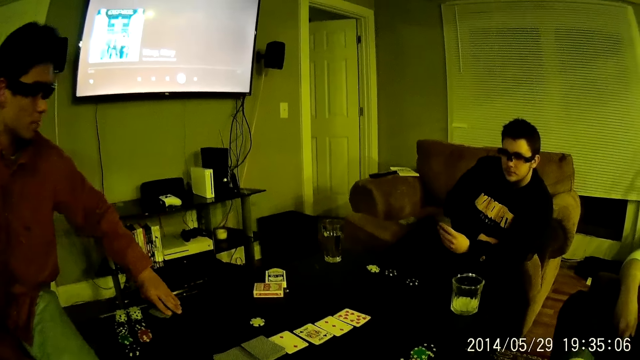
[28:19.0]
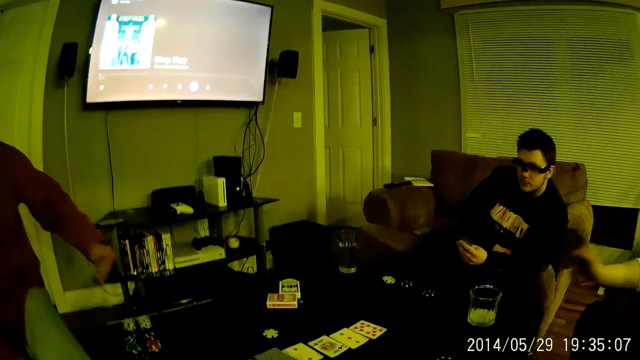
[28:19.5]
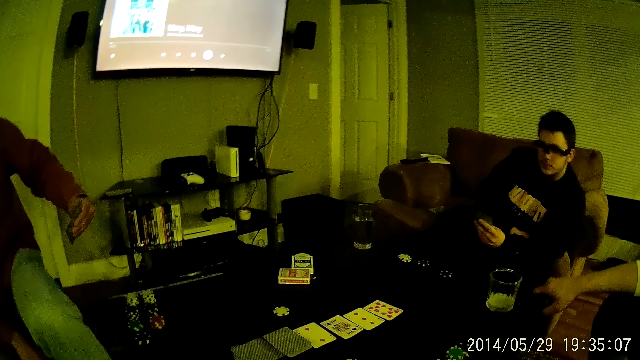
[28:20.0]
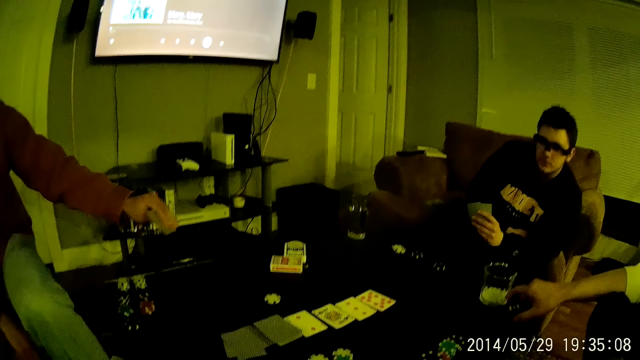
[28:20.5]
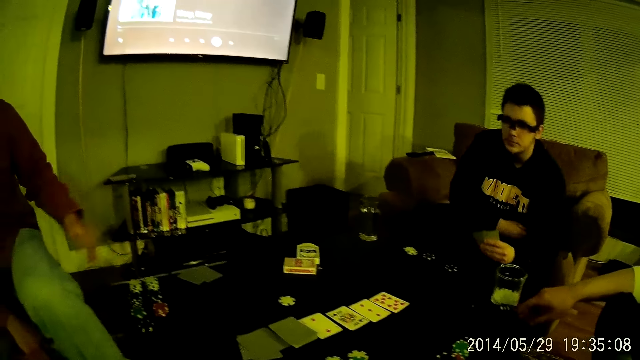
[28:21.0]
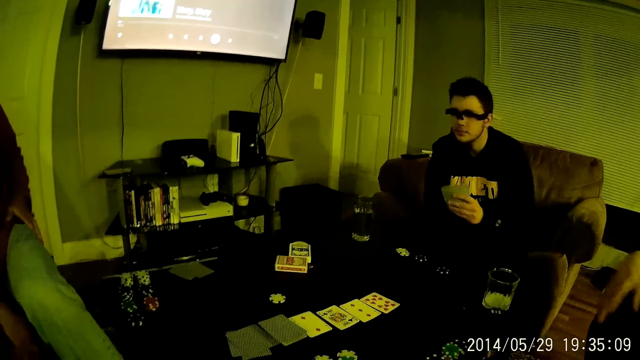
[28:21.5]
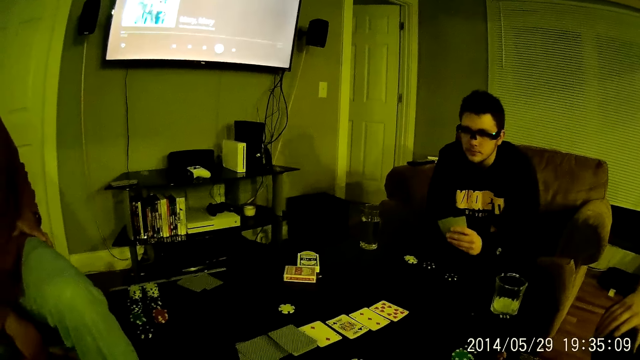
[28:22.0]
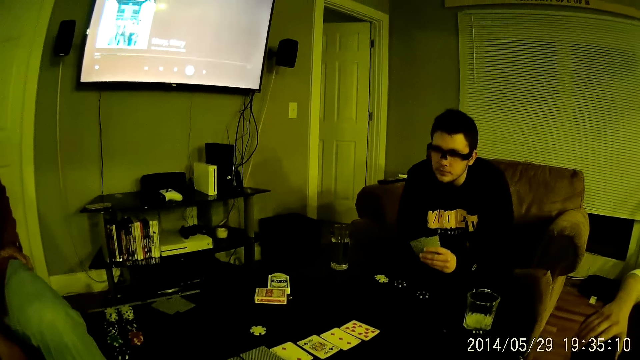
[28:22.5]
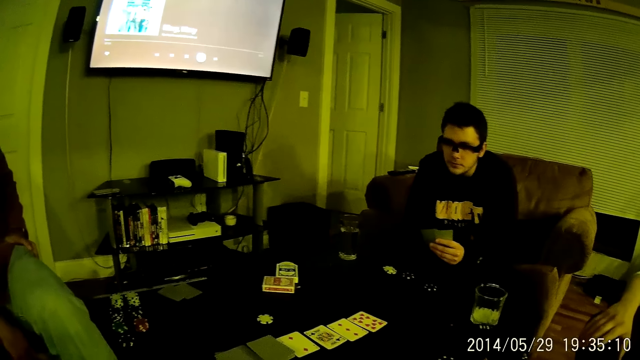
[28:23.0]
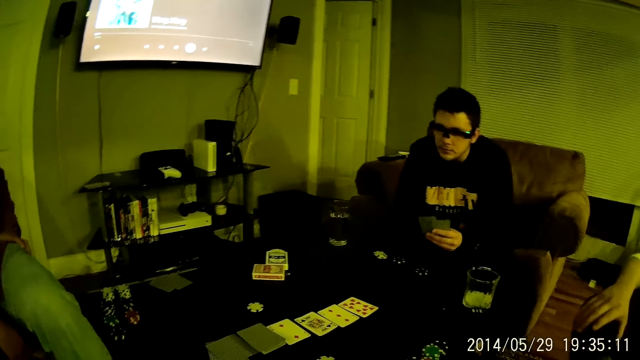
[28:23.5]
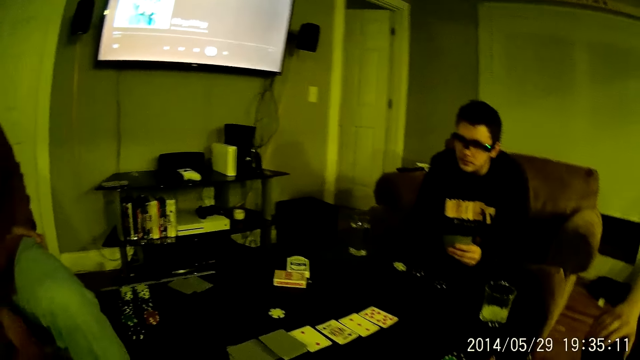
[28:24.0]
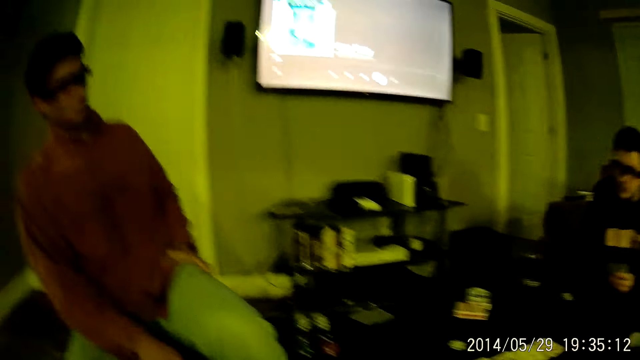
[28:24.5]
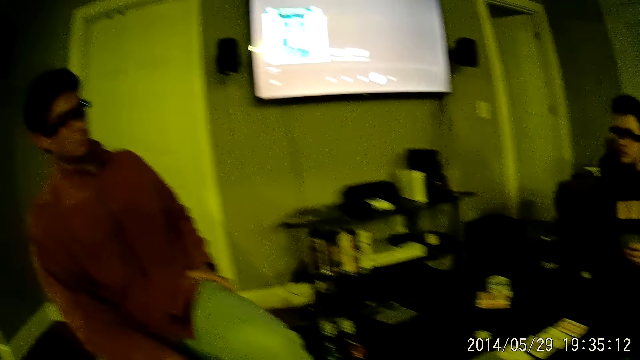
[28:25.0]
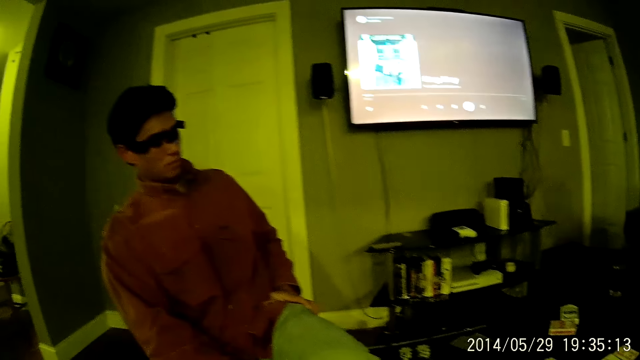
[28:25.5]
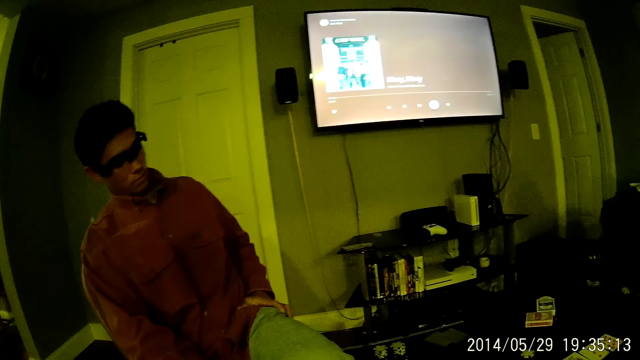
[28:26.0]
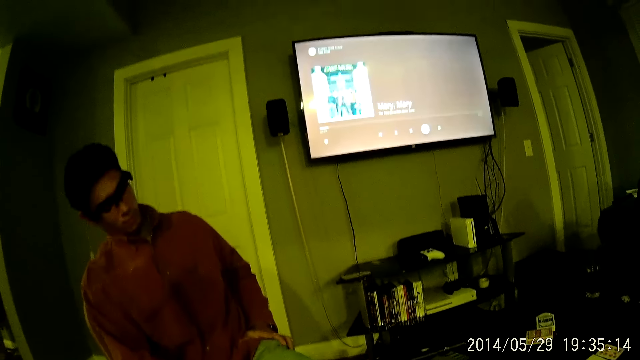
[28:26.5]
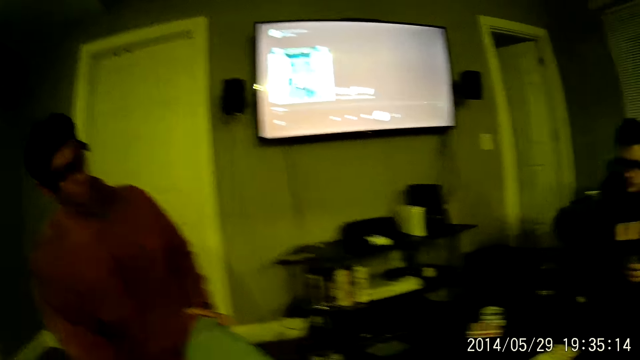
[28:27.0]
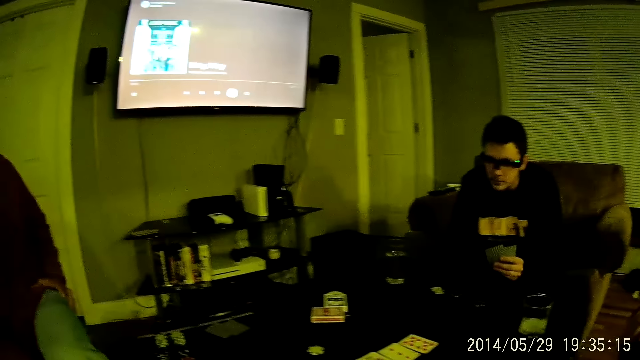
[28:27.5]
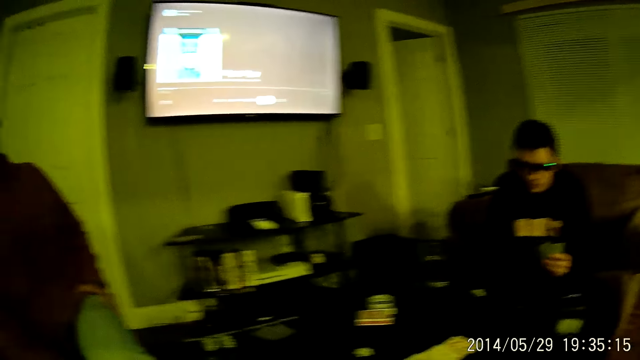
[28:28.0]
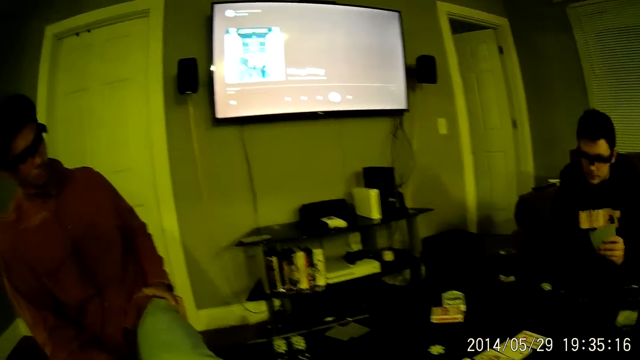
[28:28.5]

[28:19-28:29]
A man carries a card with his left hand. The man takes the cards from the table. Another man puts the phone on the table. The first man drops the cards on the table.

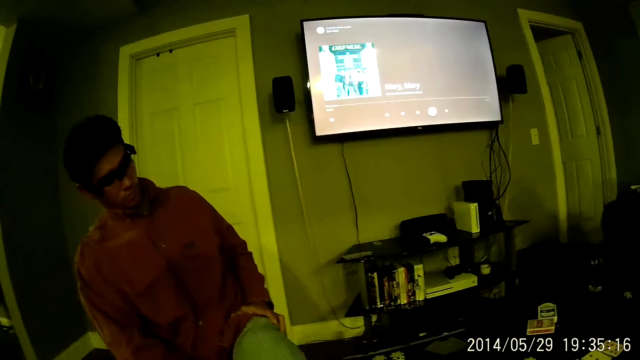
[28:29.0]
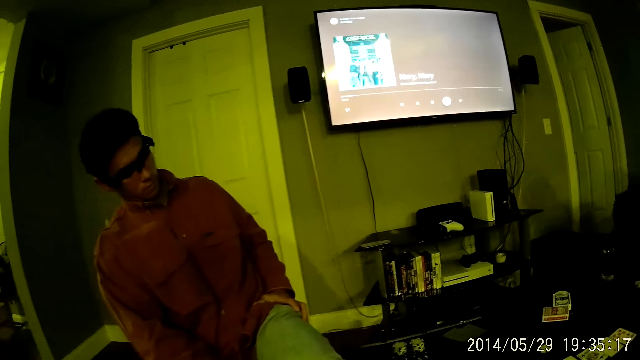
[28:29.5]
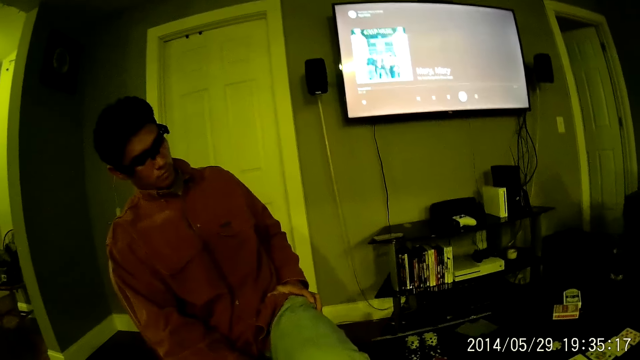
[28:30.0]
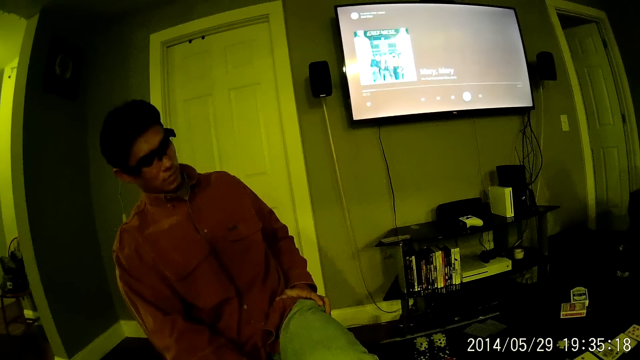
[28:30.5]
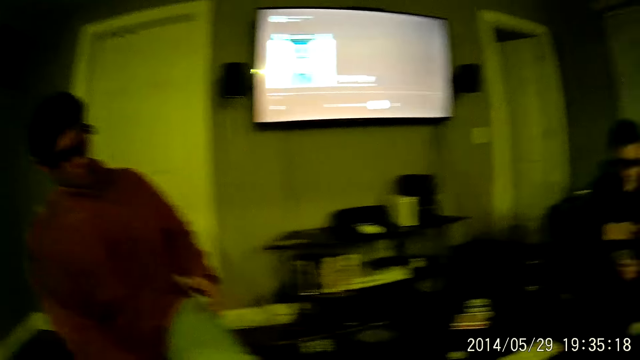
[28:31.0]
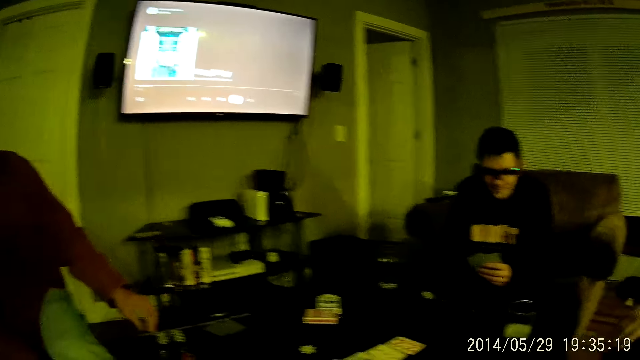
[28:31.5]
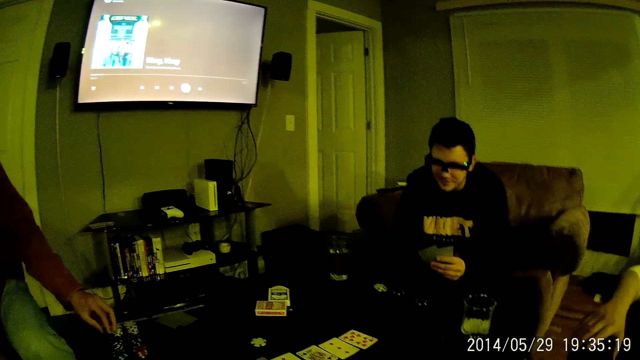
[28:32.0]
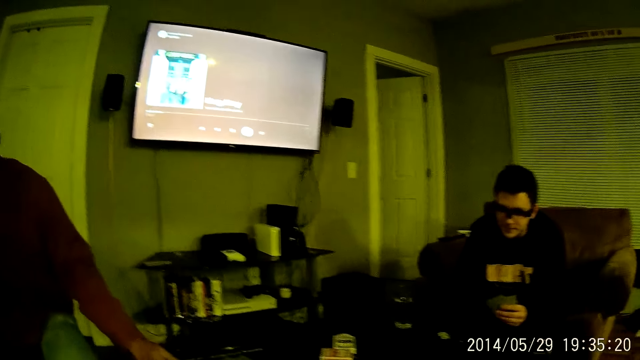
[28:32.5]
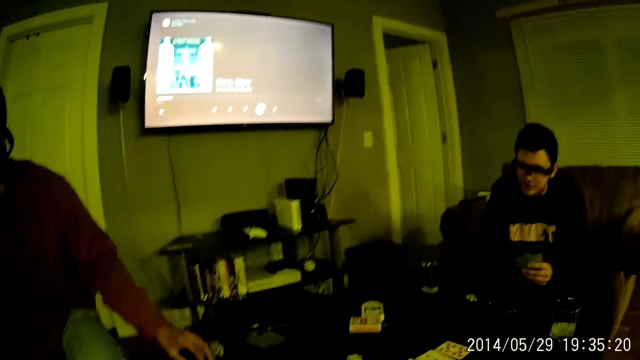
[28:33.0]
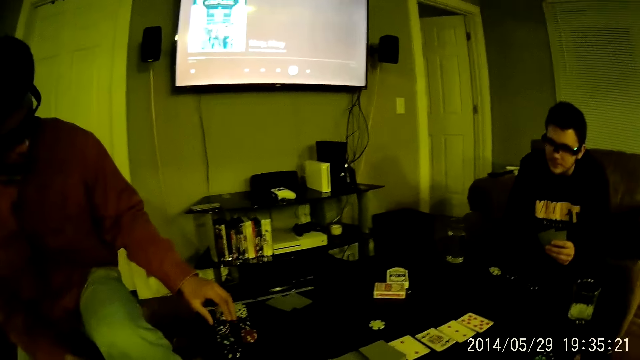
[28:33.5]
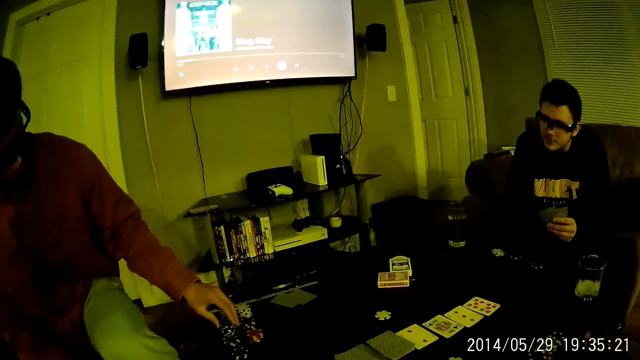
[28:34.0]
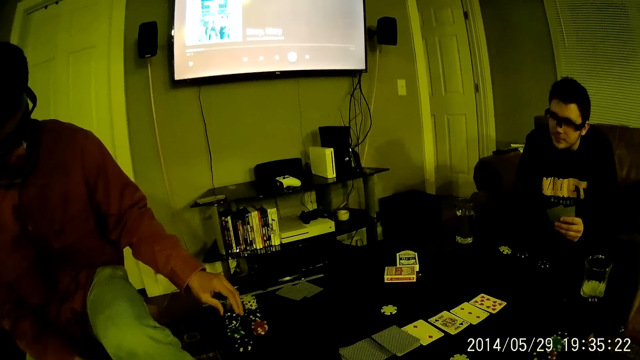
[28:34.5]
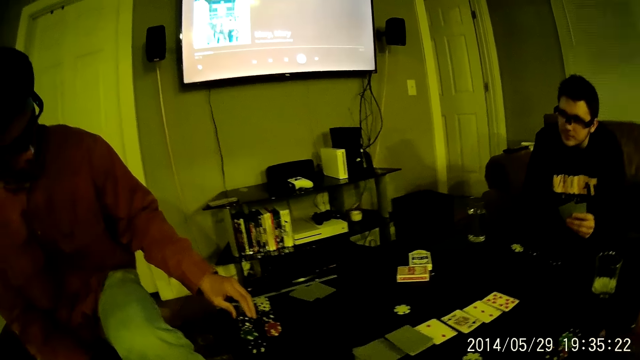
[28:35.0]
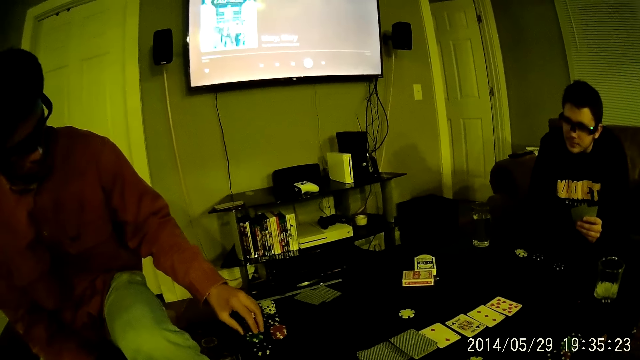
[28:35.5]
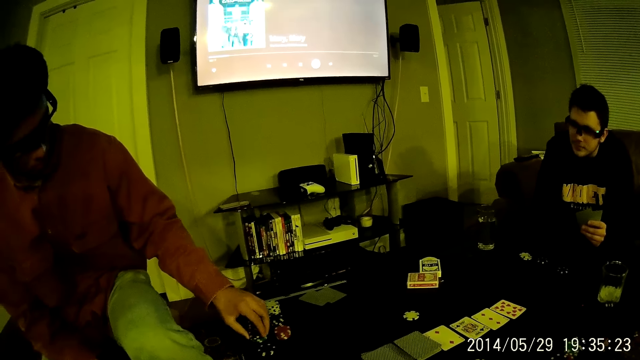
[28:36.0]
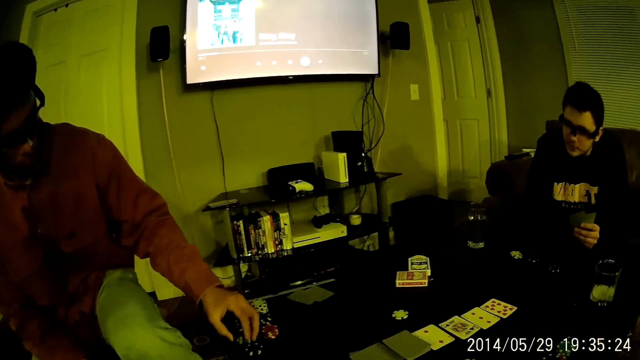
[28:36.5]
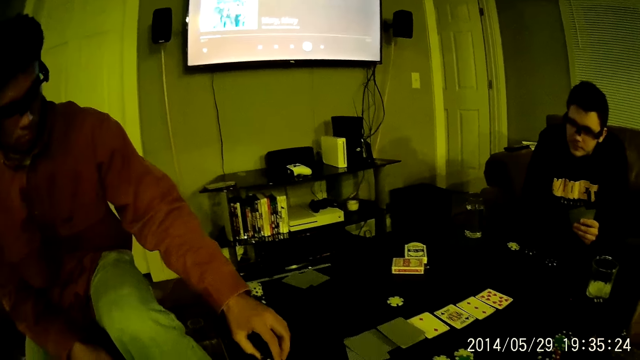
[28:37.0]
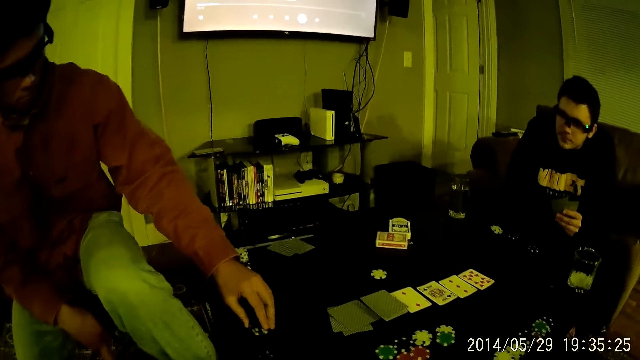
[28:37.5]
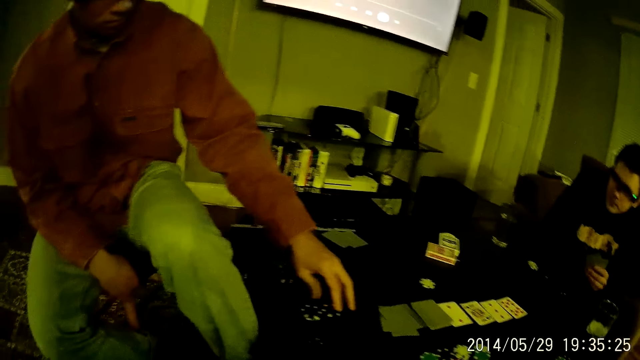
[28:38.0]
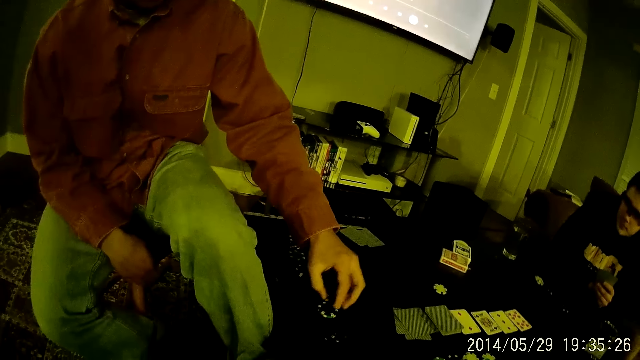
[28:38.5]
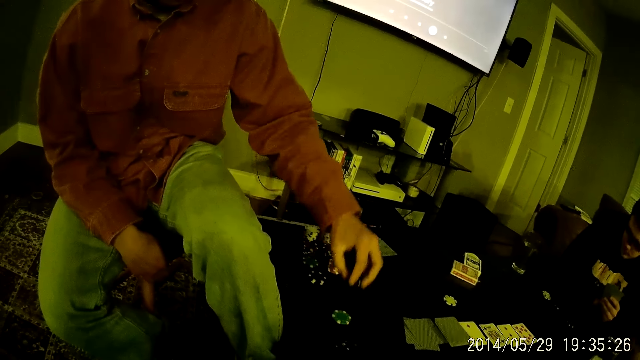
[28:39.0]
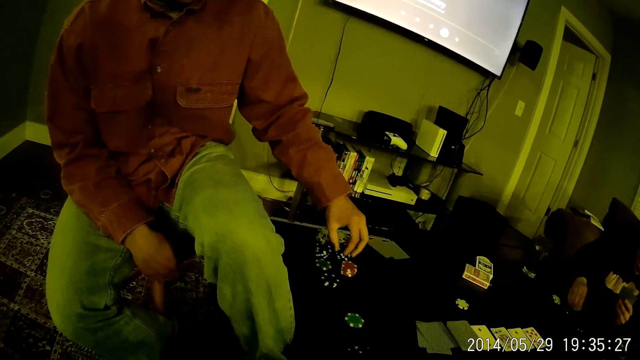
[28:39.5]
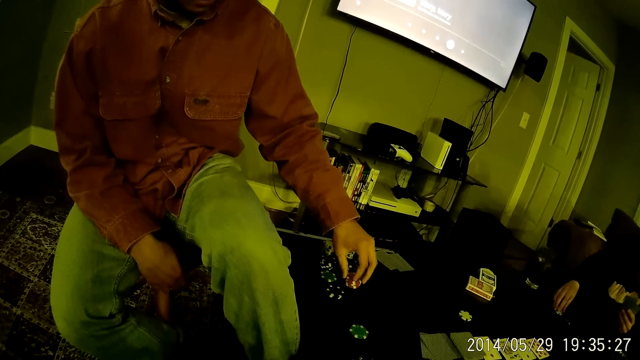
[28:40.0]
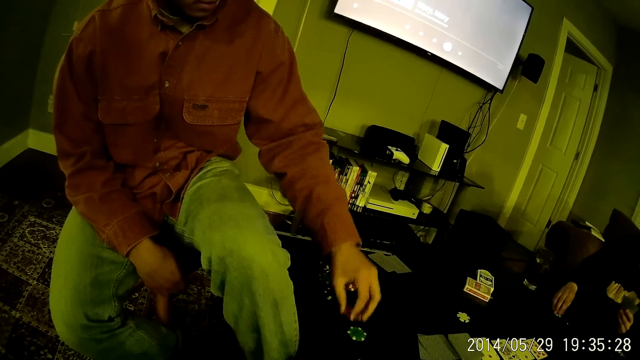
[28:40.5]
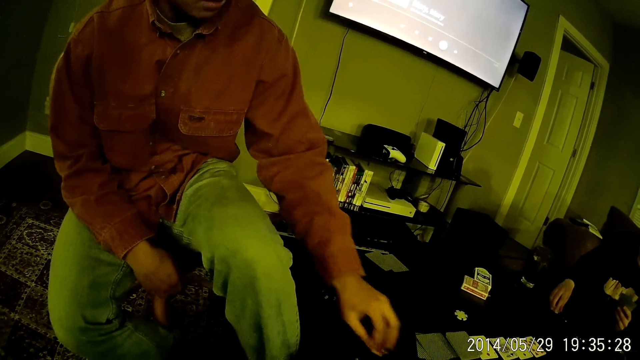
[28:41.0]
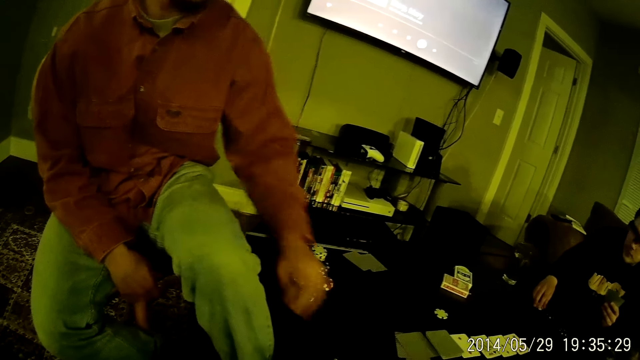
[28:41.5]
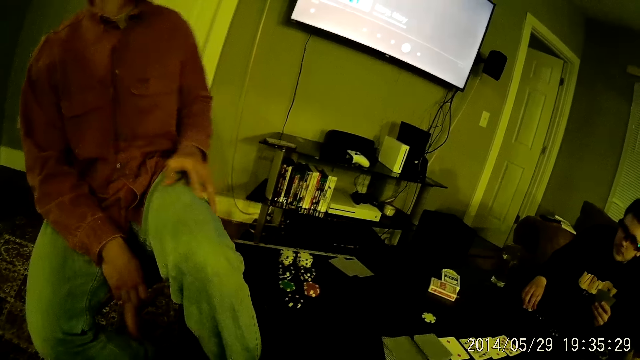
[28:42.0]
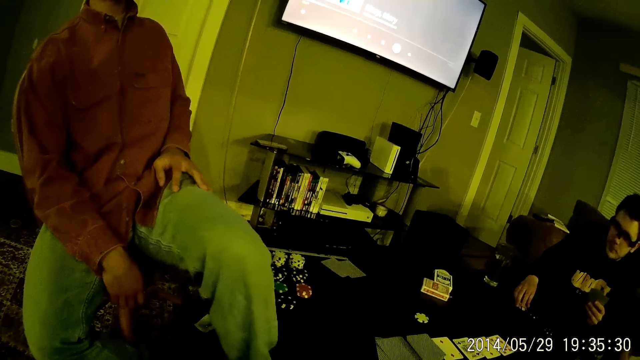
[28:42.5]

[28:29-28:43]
A man moves the chips on the table. The man takes chips from the pile. The man carries the poker chip with his left hand. The man drops the poker chip on the table with his left hand. The man carries the poker chip with his left hand. The man moves the chips onto the pile. Another man holds chips on the table. The first man drops the poker chip with the rest of the chips with his left hand. The man puts the chip onto the other chip. The man moves the chips on the table.
